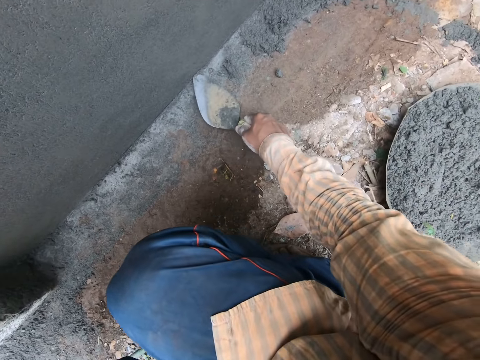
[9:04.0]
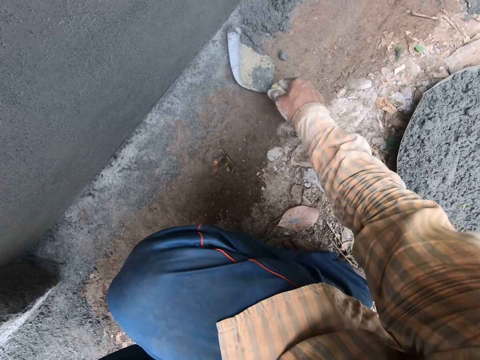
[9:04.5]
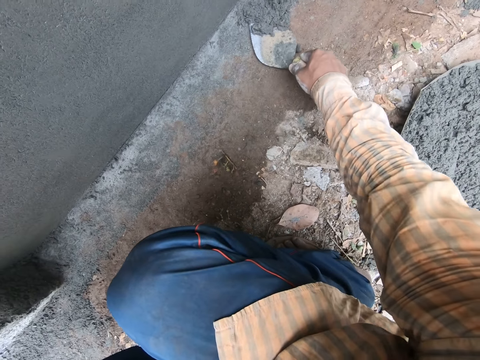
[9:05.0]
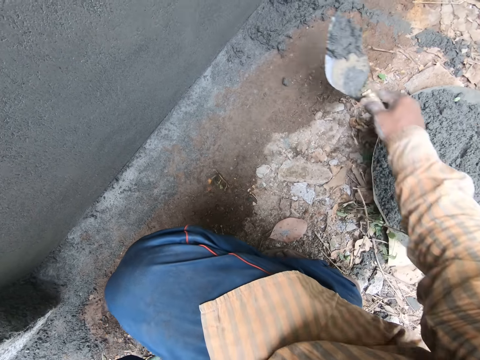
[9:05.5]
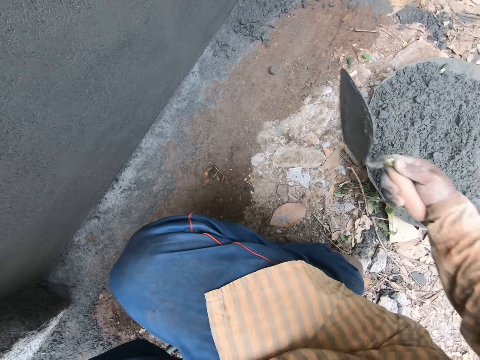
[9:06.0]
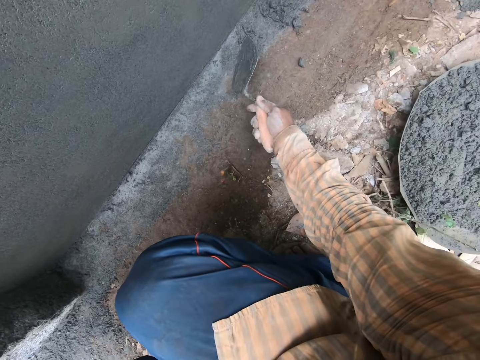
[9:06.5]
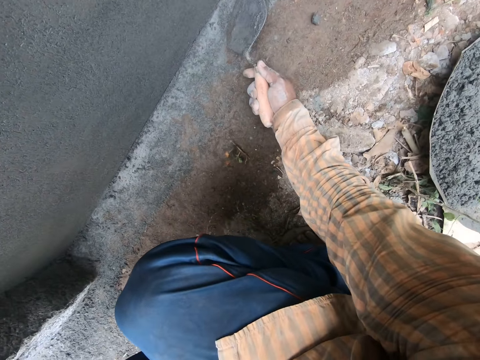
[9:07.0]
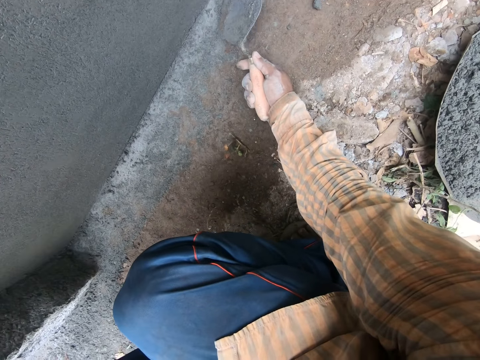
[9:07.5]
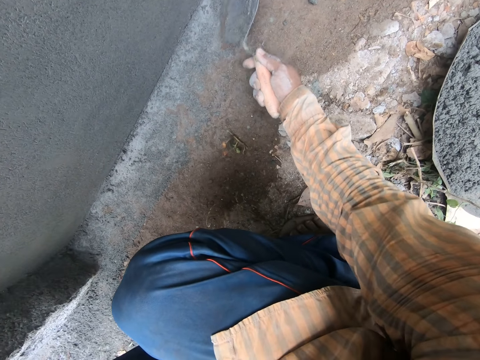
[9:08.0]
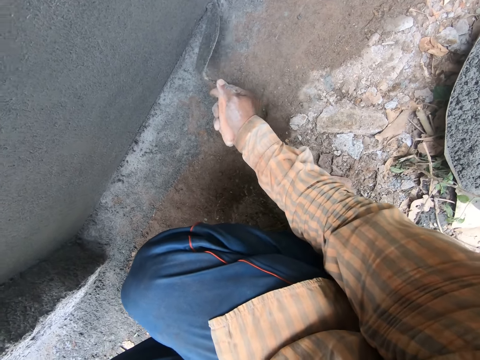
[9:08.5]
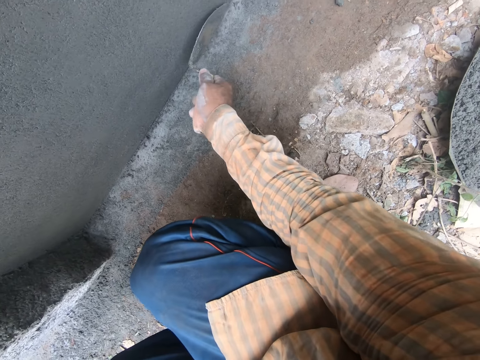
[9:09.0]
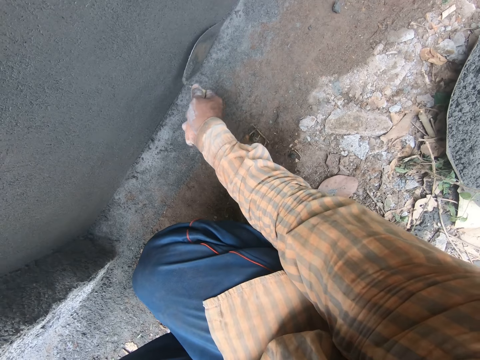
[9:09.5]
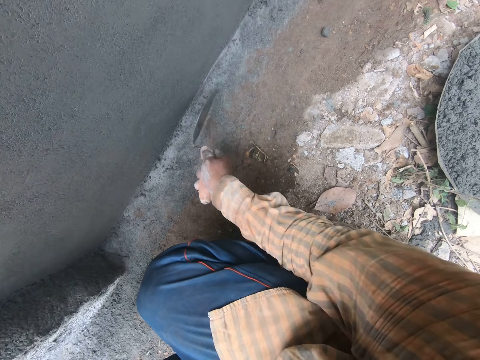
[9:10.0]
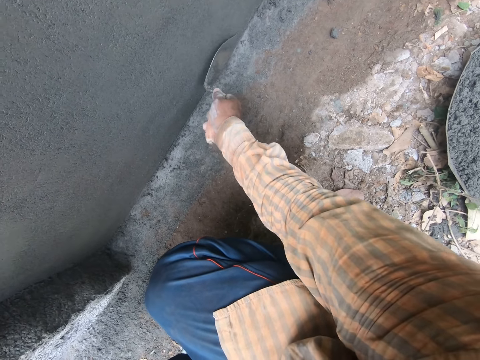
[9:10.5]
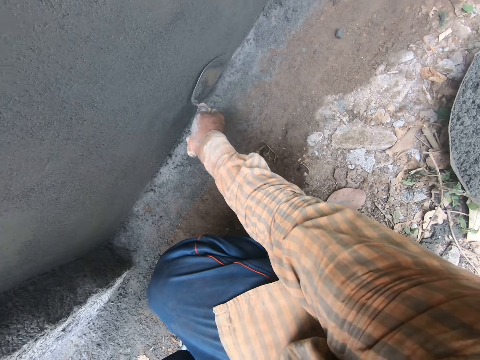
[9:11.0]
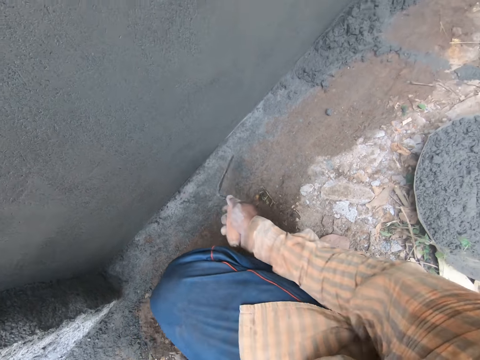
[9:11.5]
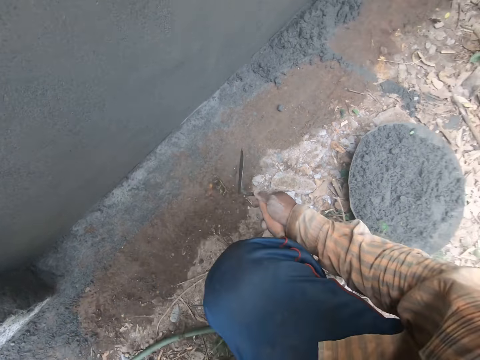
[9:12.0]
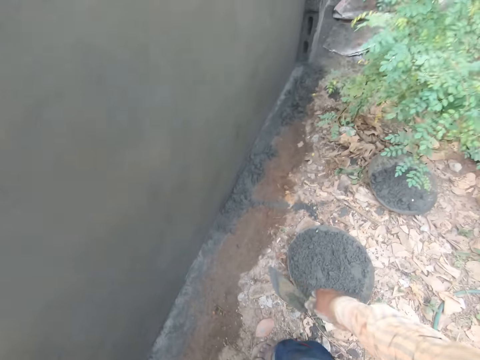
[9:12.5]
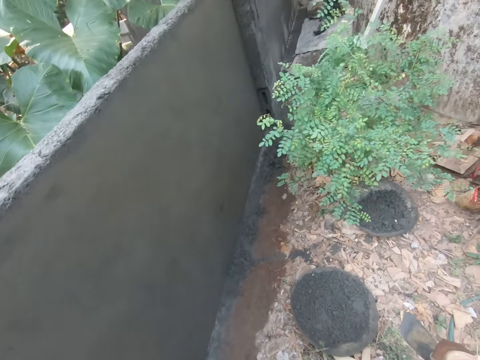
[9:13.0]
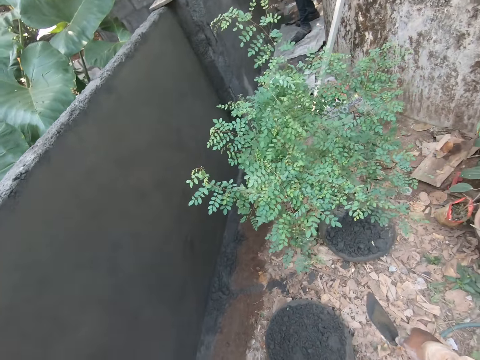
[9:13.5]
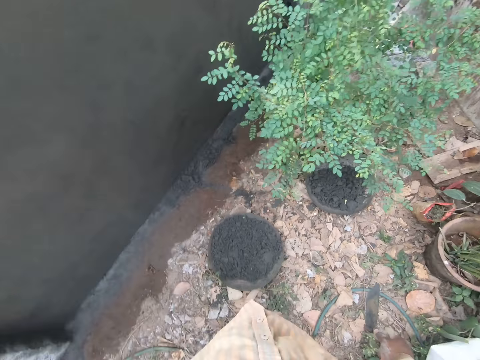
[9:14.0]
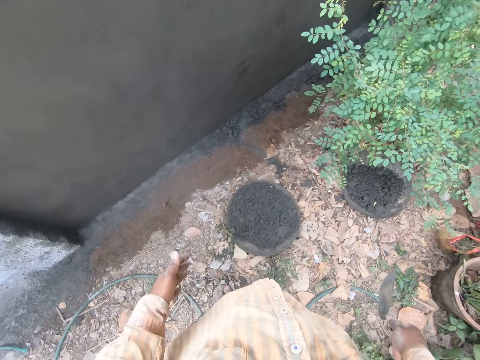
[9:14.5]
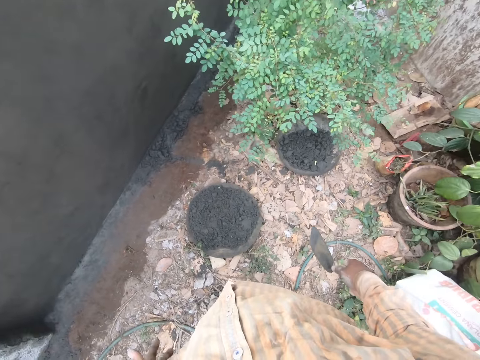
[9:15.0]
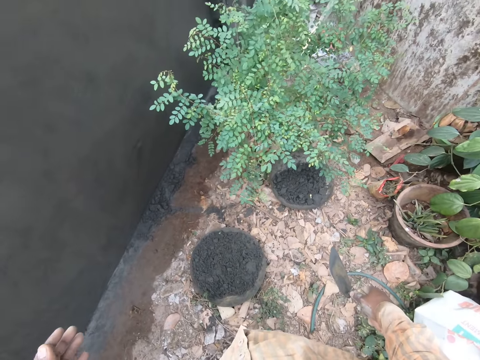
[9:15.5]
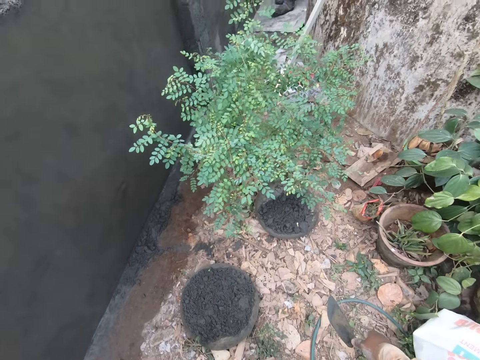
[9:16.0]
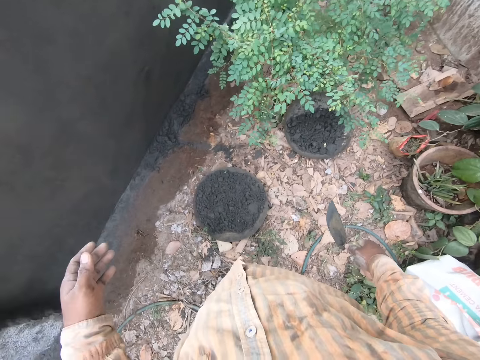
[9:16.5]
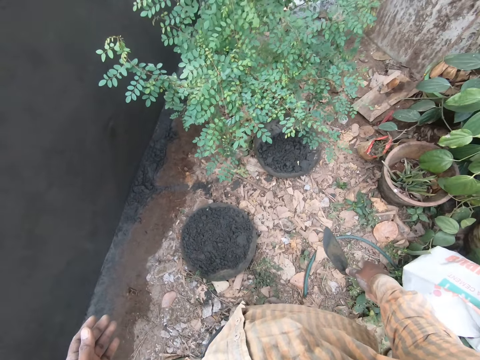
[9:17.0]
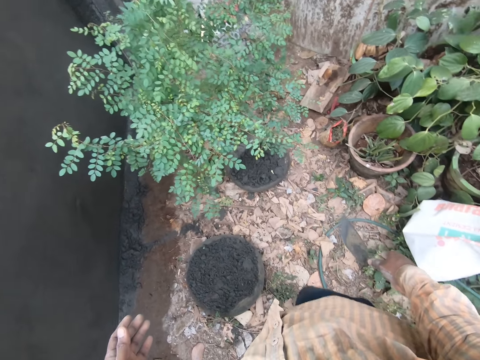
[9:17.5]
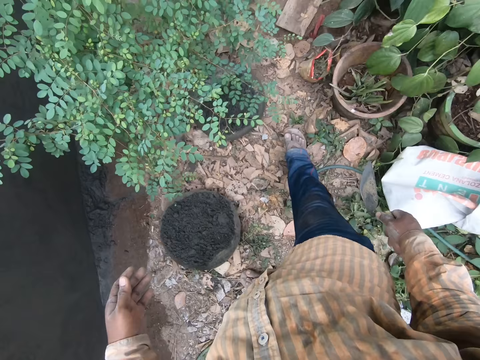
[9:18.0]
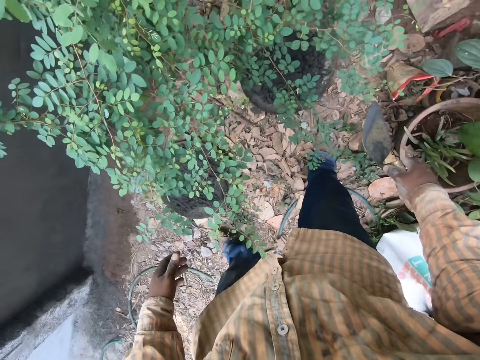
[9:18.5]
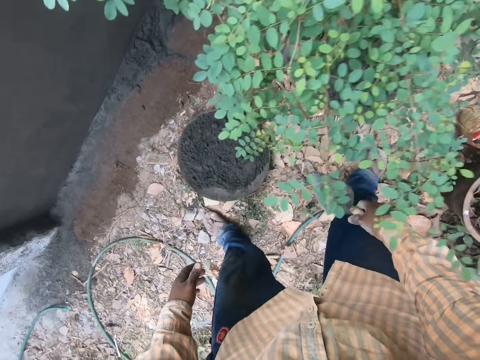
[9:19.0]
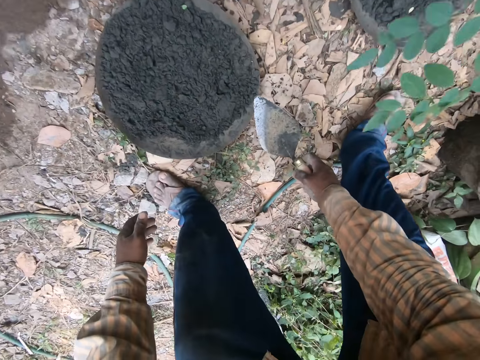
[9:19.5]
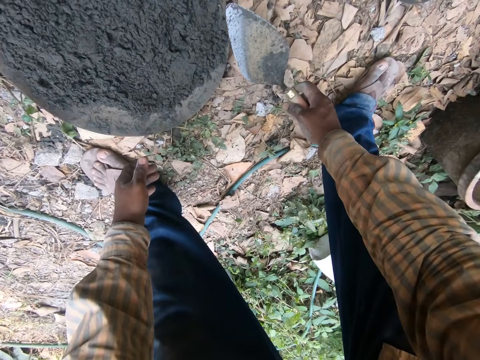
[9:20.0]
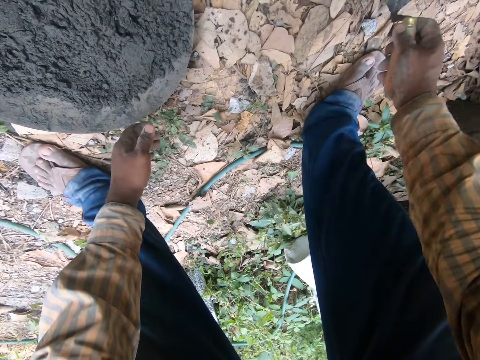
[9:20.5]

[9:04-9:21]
The camera wearer scoops mortar or plaster from the ground with the trowel or spoon in his right hand. He pours the mortar on the trowel in his right hand into the mortar pan on the ground. He smoothens the floor and ground with mortar on the trowel in his right hand. He aligns the plaster on the wall with the spoon with his right hand. He dusts his left hand on his left leg. He interacts with a man. He talks.

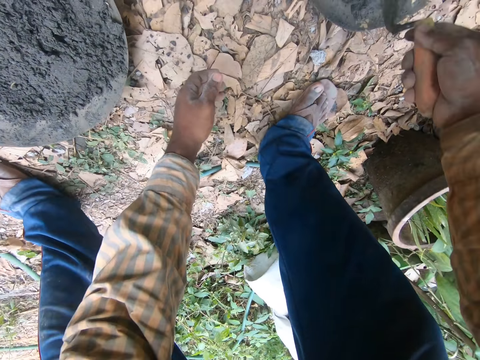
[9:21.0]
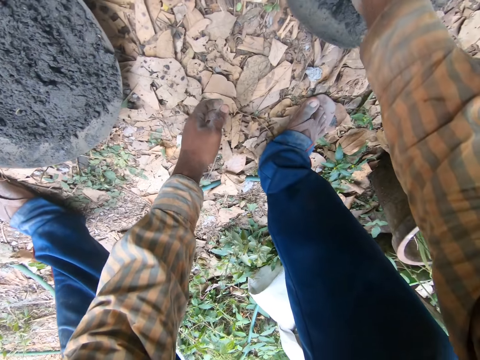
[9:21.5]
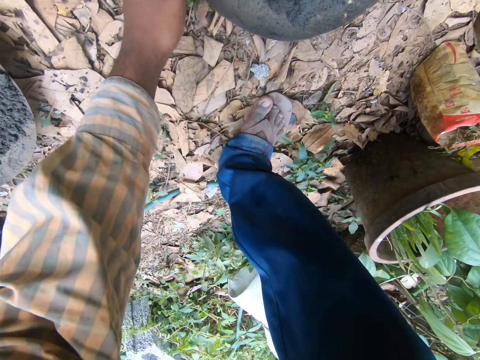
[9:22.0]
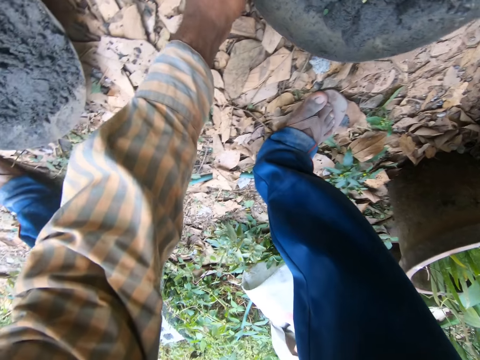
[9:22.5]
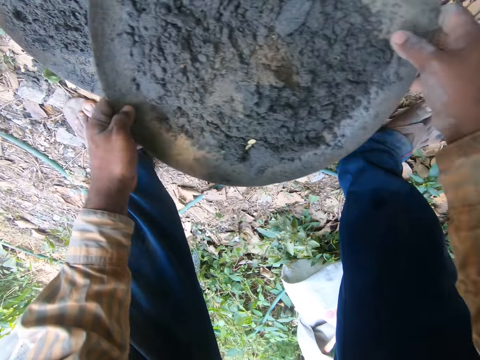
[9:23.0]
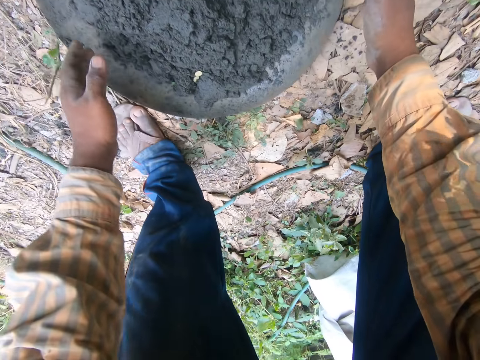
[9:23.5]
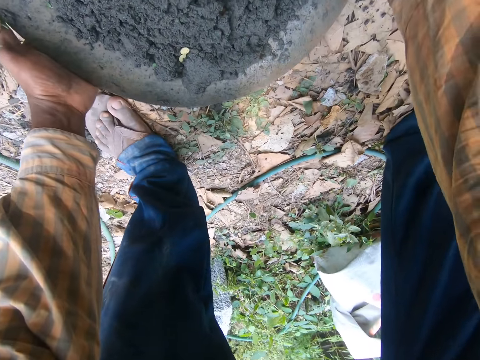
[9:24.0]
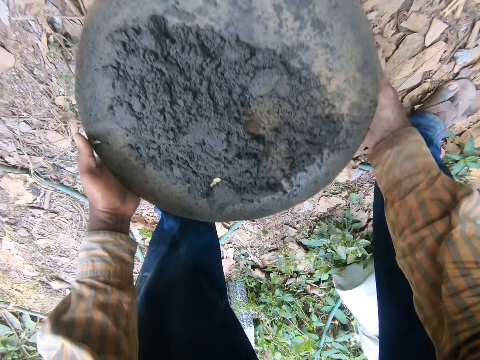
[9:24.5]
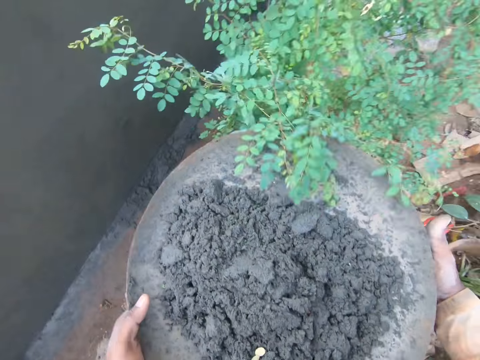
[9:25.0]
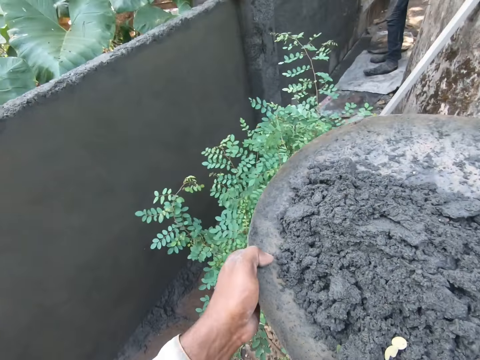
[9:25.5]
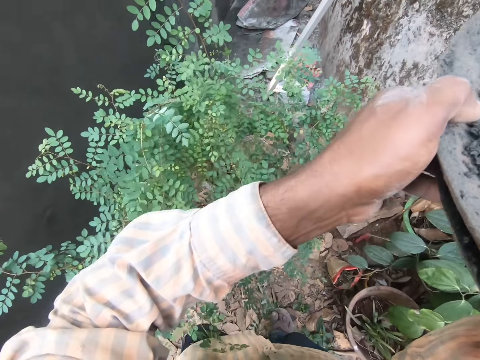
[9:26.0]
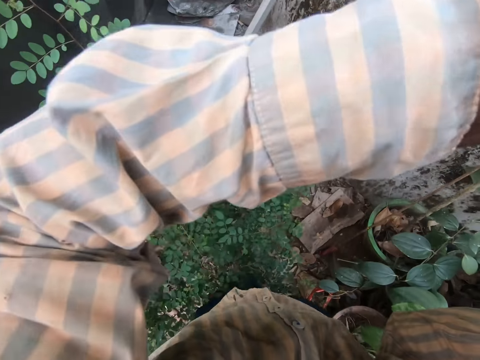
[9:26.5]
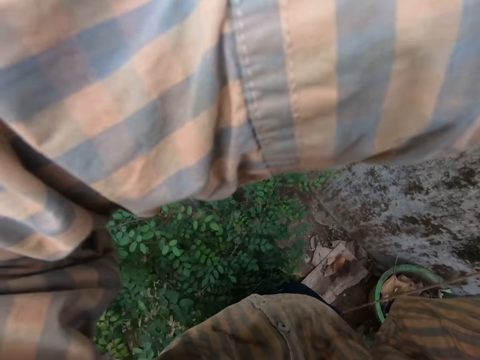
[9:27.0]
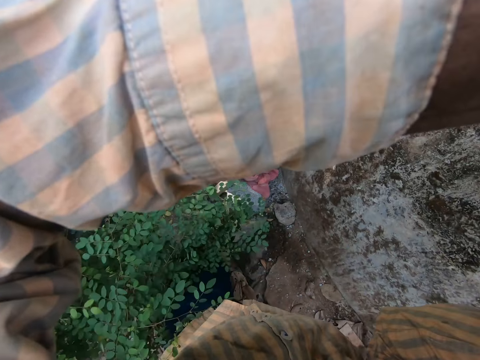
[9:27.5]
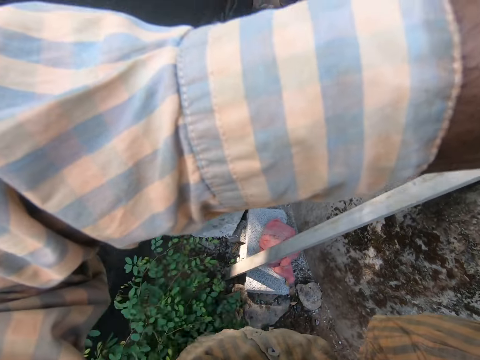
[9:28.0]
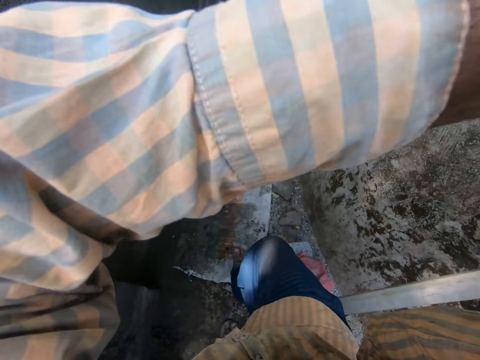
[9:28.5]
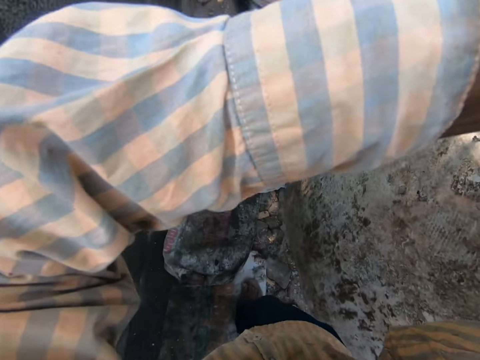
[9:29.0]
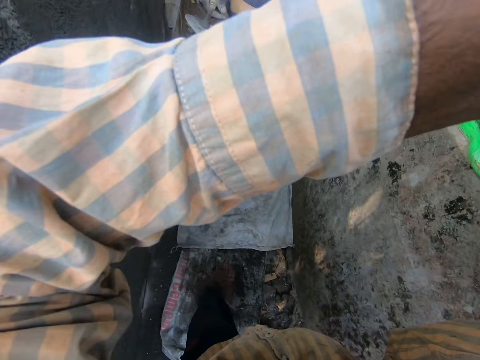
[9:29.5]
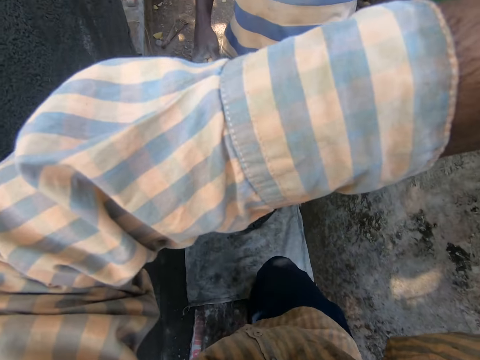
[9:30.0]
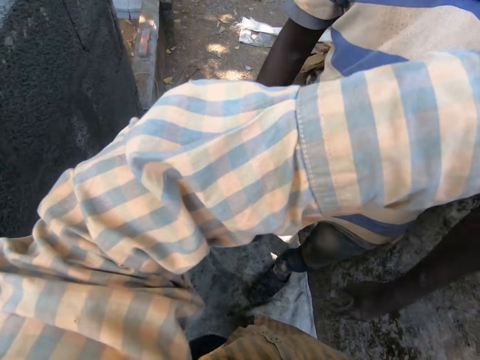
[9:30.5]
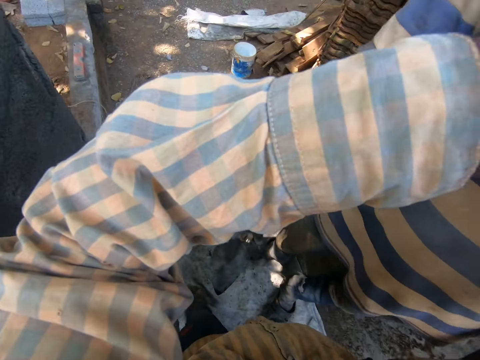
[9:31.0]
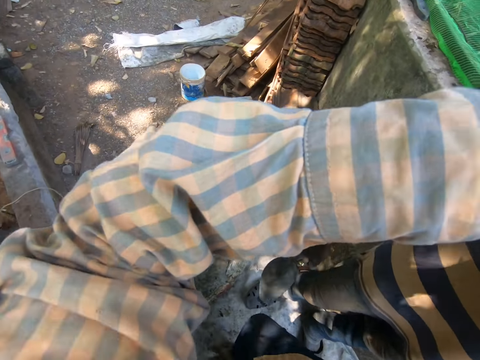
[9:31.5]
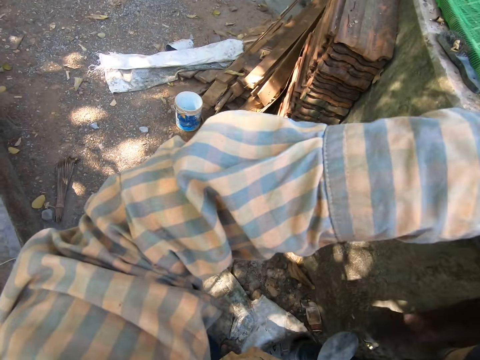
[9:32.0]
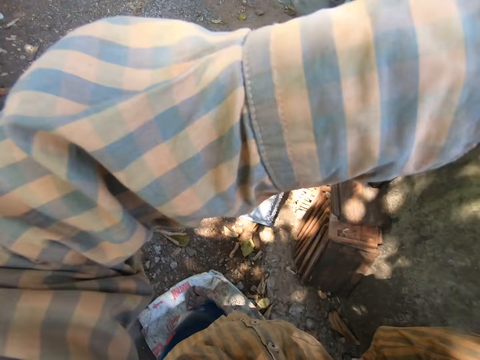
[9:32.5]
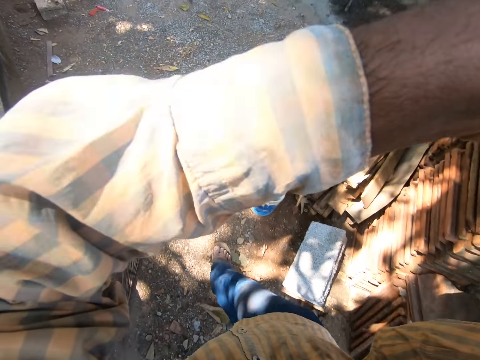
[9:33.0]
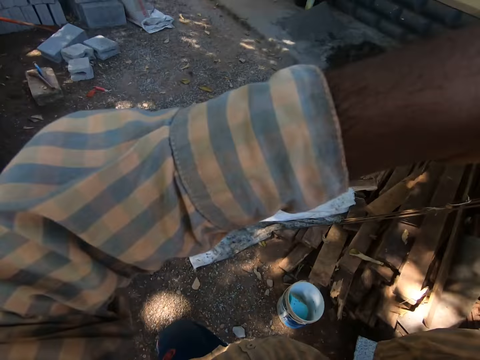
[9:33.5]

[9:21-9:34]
The camera wearer drops the hand trowel on the ground with his right hand. He holds a head pan on the ground with his left hand. He lifts the head pan from the ground with both hands. He drops the head pan in both hands on the head pan on the ground. He picks cement in the bucket. He picks the head pans from the ground with both hands. He adjusts the head pans with both hands. He talks. He walks. He interacts with the man.
